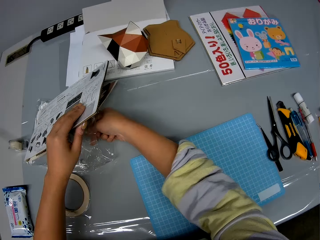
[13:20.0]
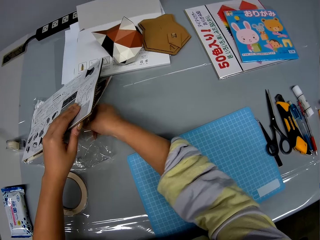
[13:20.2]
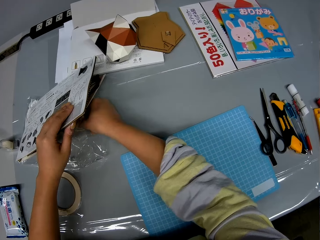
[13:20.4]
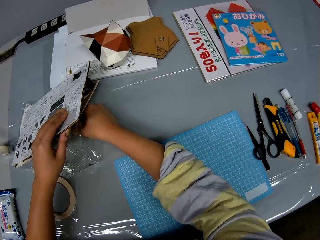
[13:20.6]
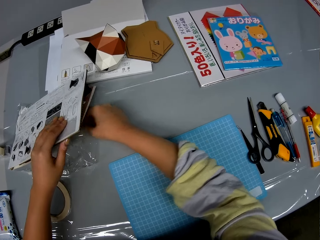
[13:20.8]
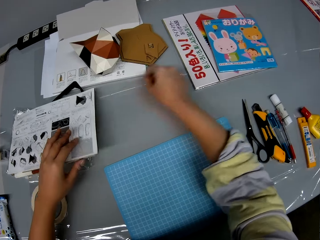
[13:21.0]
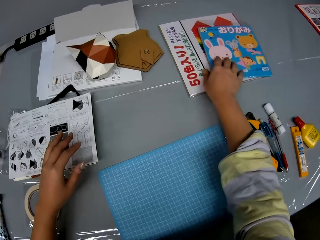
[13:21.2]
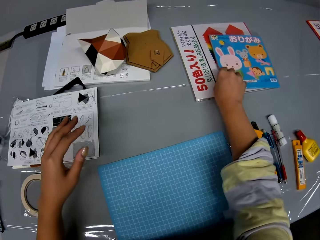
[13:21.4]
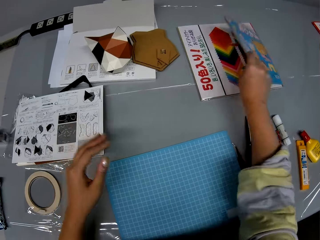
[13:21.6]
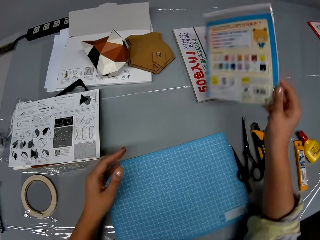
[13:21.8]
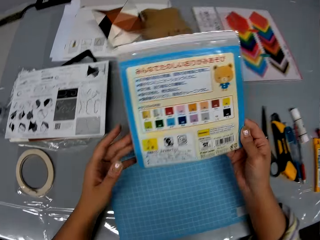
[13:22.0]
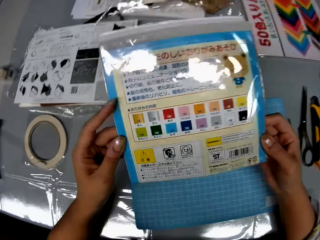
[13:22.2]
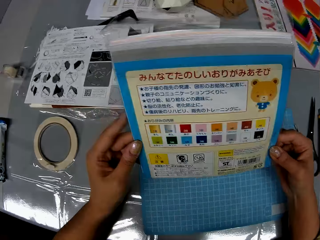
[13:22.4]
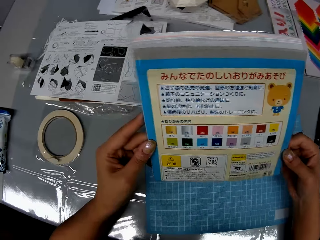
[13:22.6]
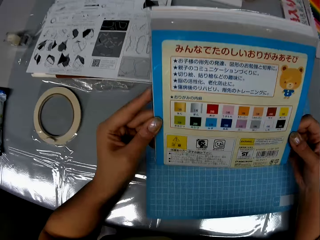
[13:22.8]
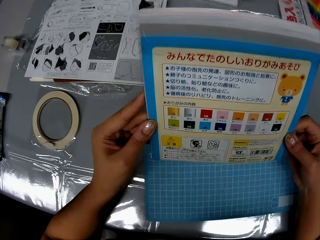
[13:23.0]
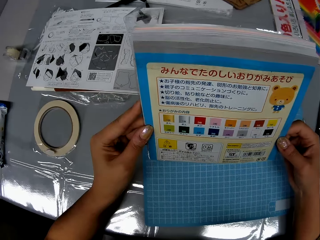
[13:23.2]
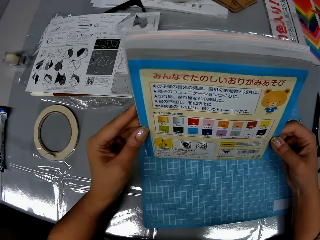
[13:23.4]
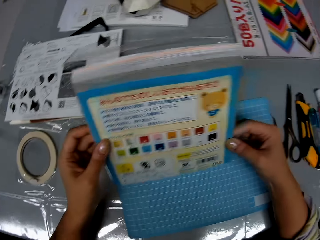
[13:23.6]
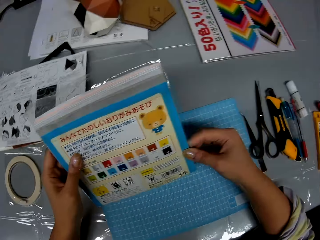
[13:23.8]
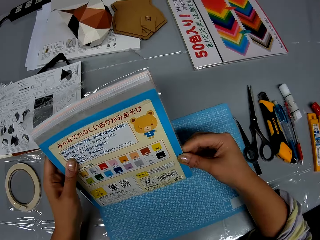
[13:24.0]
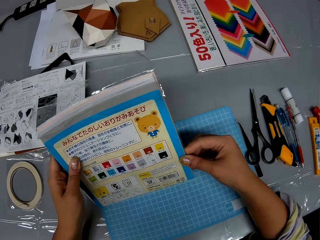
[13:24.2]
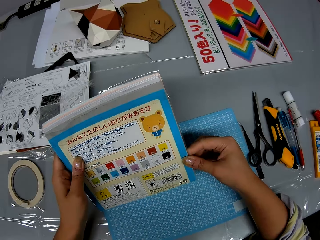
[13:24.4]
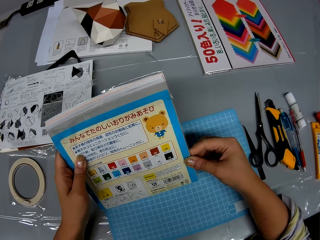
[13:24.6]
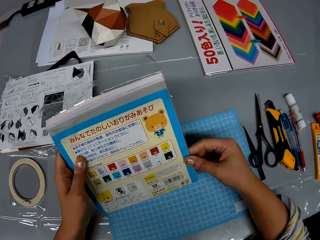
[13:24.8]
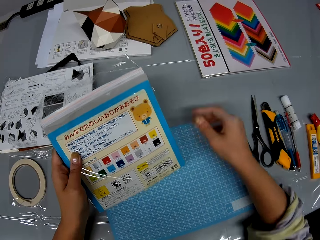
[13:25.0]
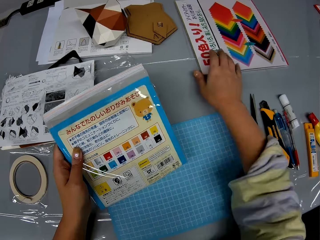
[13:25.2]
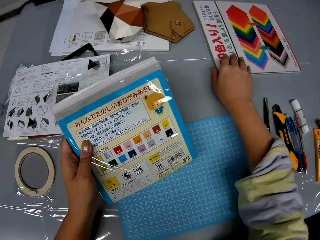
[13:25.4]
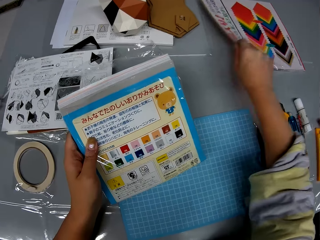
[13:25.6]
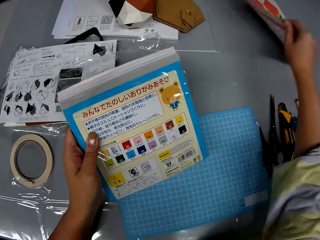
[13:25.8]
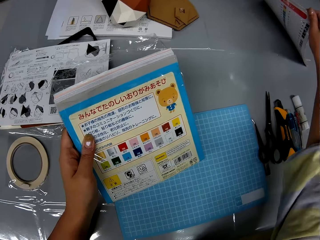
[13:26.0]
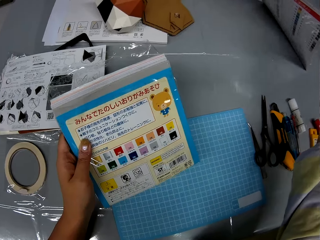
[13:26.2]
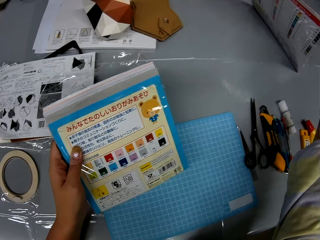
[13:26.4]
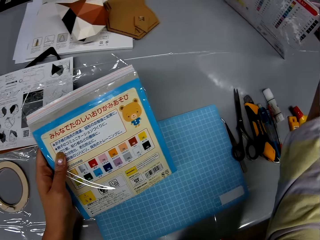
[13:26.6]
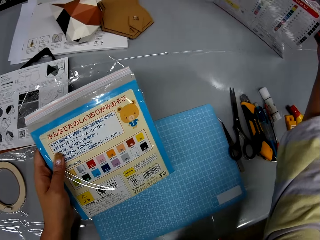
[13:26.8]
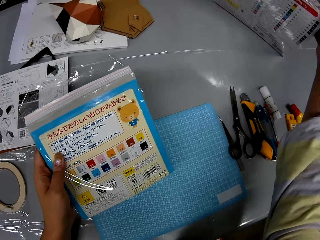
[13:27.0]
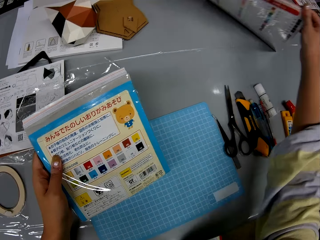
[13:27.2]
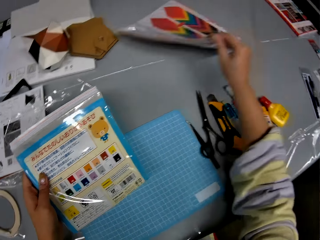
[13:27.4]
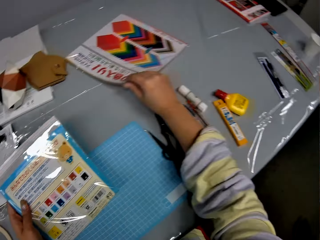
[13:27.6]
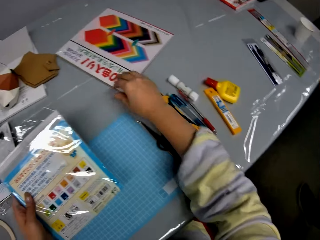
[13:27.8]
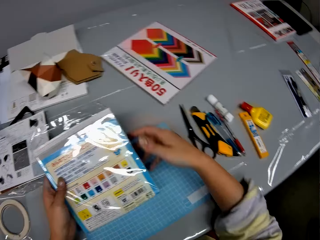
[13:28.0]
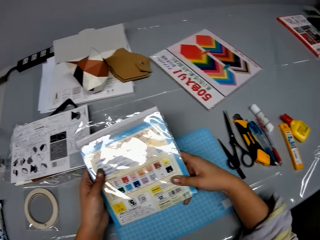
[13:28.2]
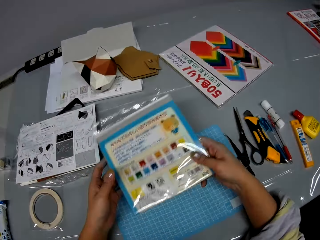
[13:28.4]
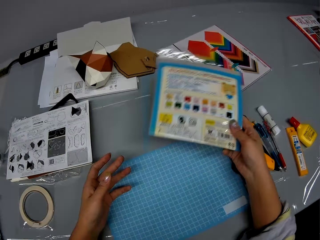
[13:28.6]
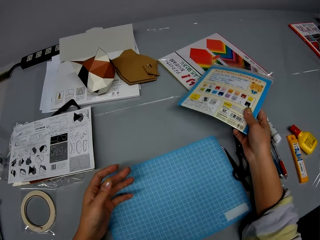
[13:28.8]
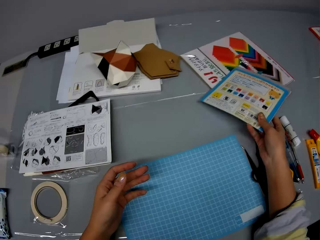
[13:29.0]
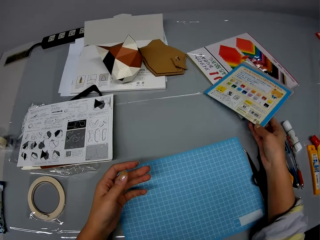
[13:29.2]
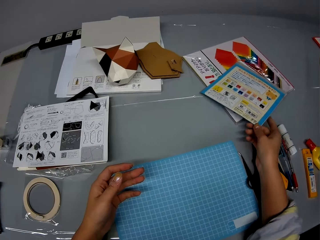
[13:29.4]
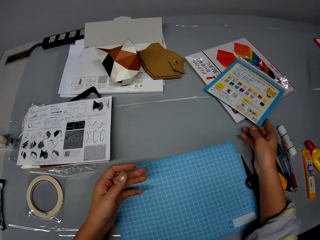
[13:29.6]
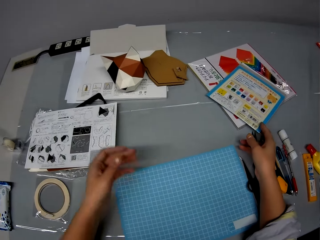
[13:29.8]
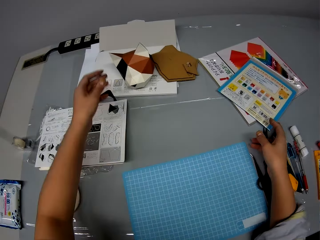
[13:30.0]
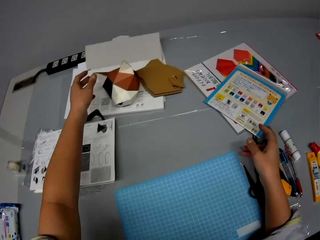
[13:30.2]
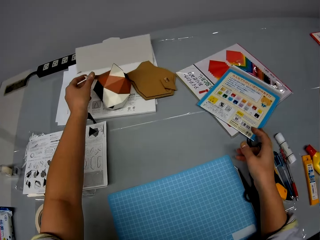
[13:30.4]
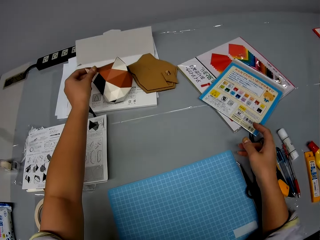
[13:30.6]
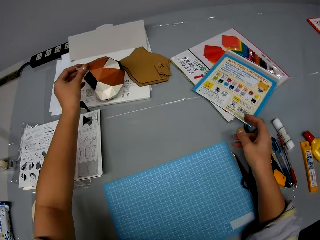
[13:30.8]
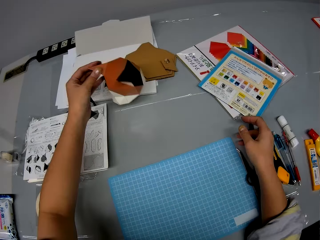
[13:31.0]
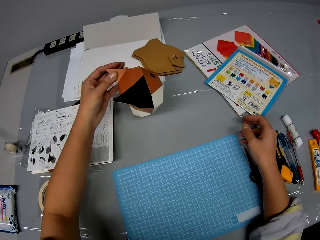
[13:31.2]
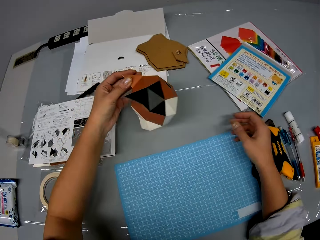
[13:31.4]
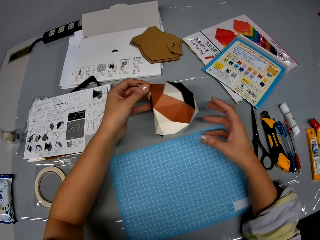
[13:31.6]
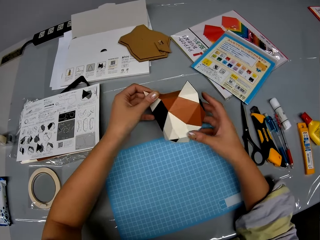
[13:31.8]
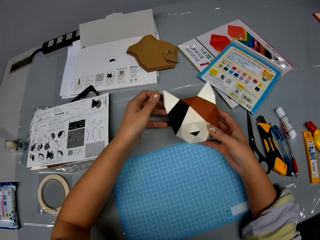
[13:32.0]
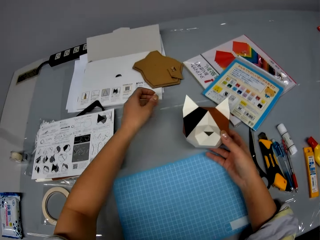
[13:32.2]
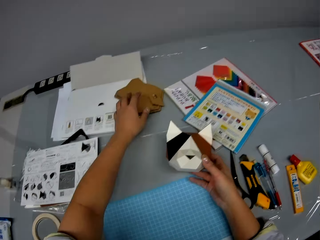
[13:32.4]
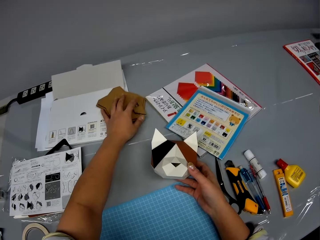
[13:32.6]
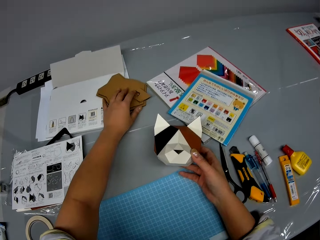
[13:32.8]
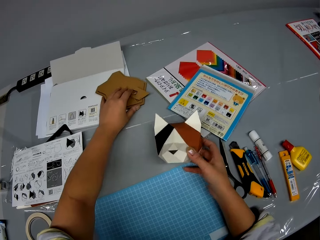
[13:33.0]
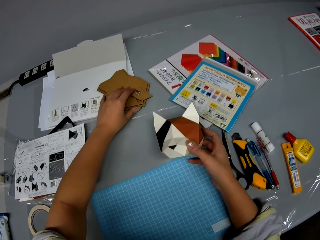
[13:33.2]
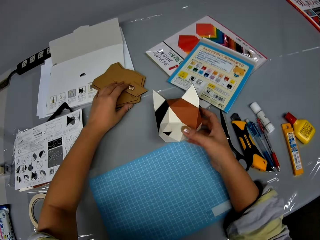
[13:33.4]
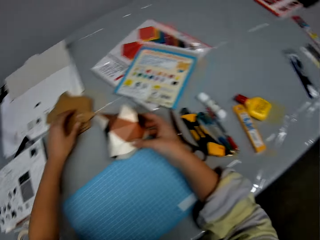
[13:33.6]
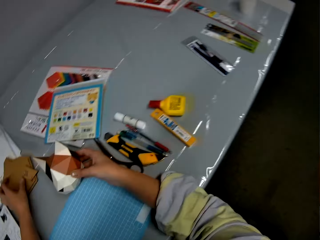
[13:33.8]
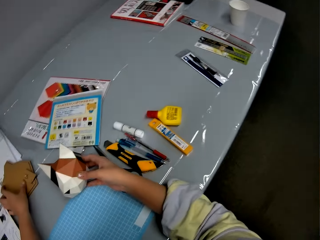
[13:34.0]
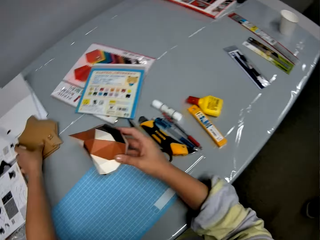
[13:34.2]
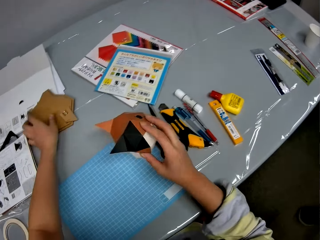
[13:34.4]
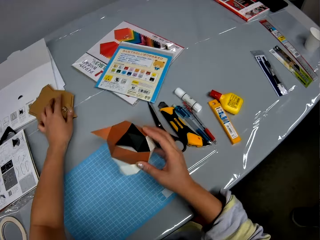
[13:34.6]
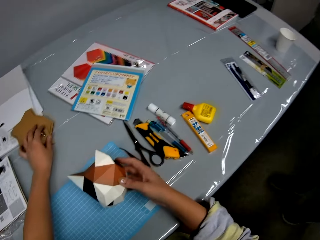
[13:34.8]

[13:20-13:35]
The camera wearer adjusts a nylon under the craft board. They pick up a book from the table. They stare at the book. They stare at the table. They pick up a printed page on the table. They raise the book on the table. They place the printed page on the table. They stare at the book. They drop the book back on the other book. They pick up the paper craft on the table. They pick up the other paper craft on the table.

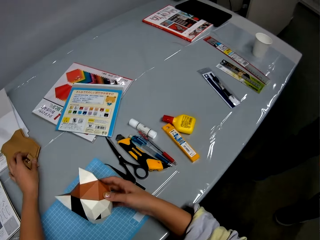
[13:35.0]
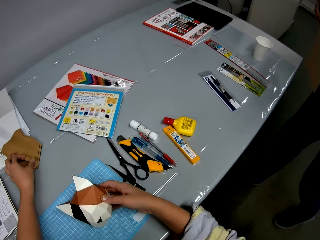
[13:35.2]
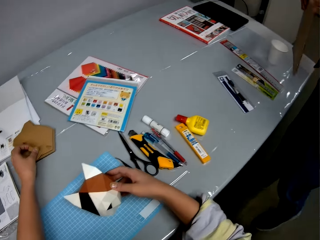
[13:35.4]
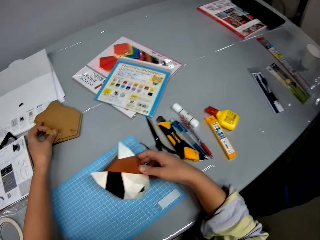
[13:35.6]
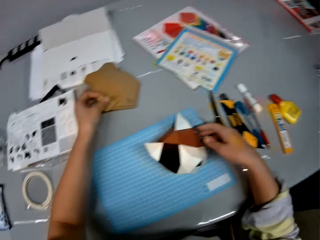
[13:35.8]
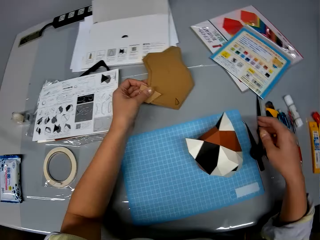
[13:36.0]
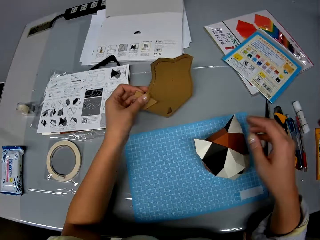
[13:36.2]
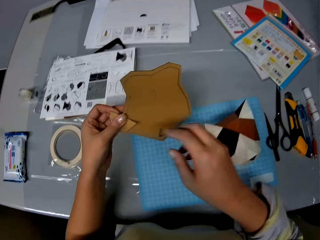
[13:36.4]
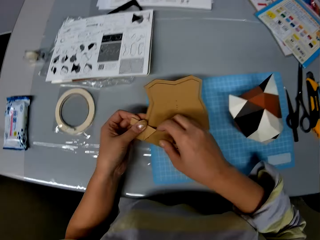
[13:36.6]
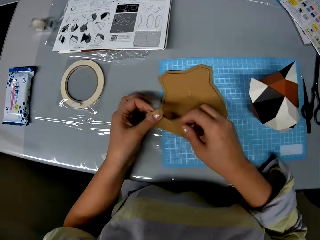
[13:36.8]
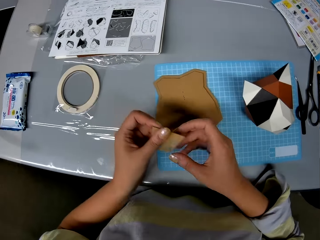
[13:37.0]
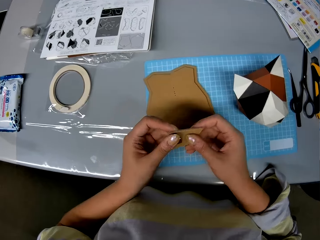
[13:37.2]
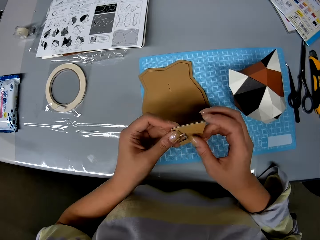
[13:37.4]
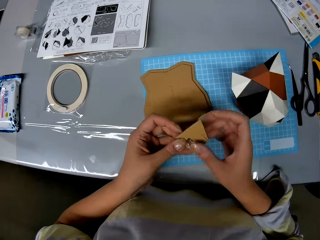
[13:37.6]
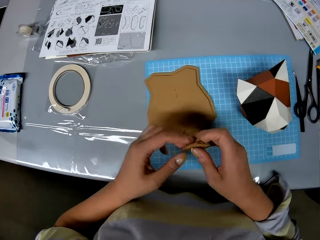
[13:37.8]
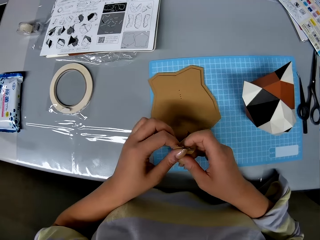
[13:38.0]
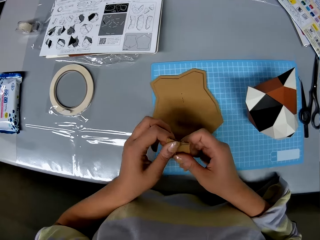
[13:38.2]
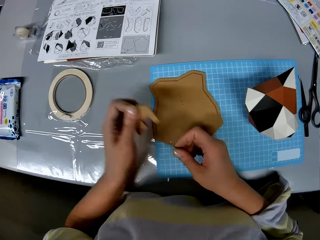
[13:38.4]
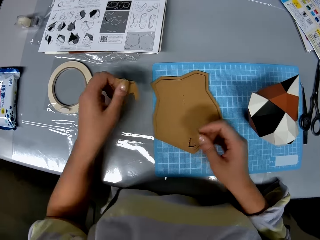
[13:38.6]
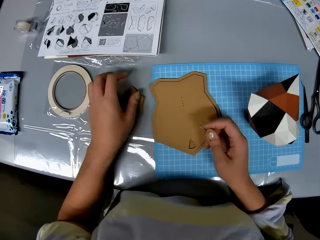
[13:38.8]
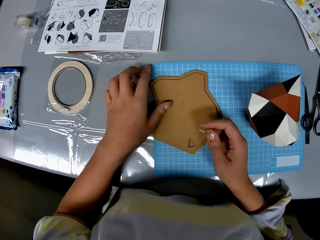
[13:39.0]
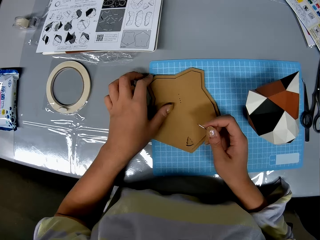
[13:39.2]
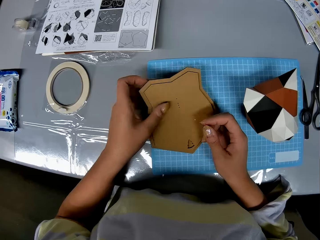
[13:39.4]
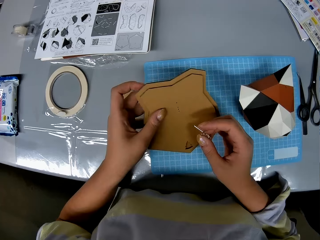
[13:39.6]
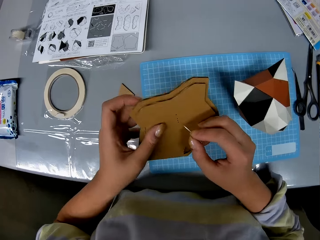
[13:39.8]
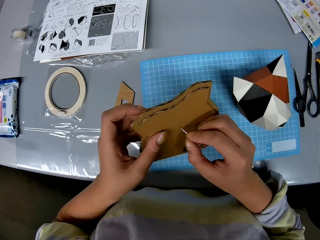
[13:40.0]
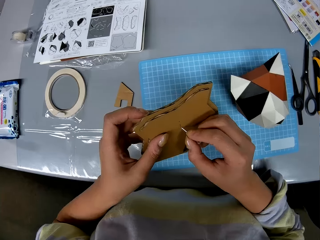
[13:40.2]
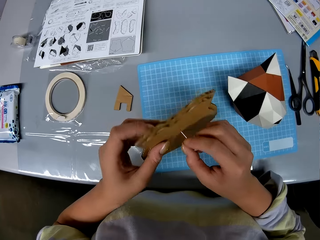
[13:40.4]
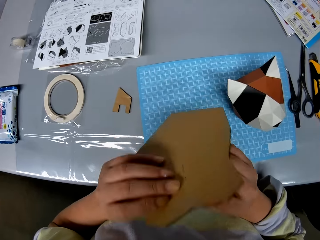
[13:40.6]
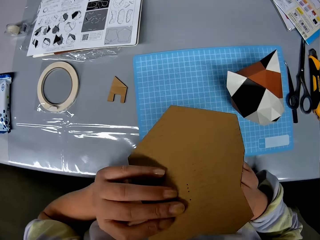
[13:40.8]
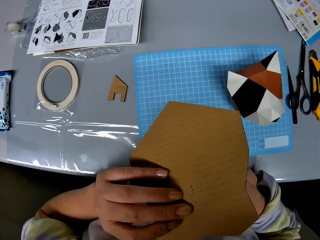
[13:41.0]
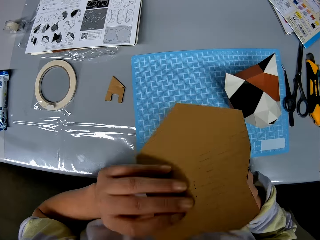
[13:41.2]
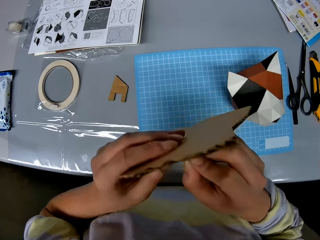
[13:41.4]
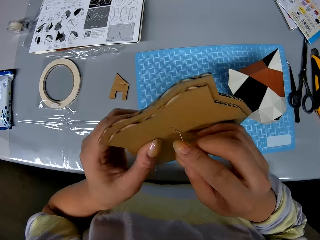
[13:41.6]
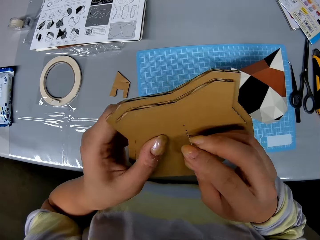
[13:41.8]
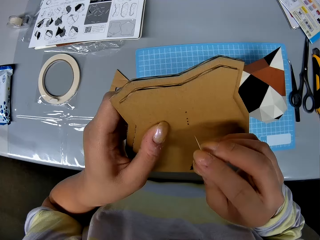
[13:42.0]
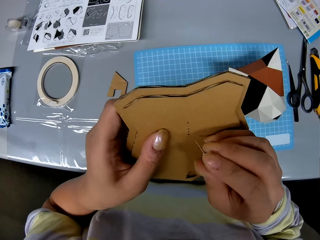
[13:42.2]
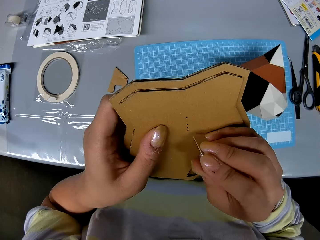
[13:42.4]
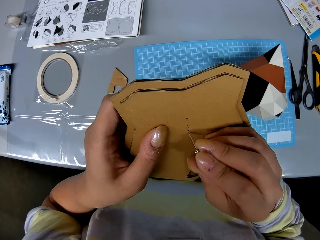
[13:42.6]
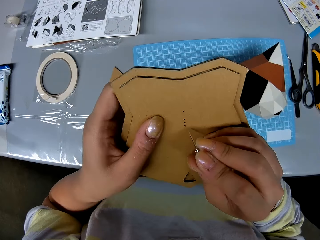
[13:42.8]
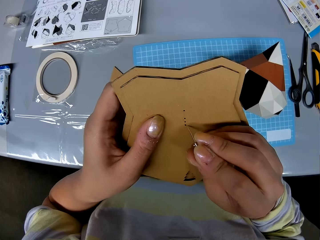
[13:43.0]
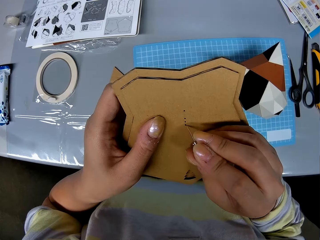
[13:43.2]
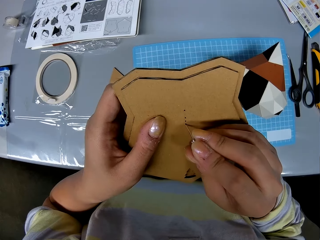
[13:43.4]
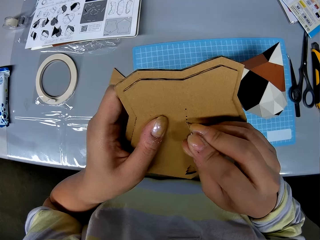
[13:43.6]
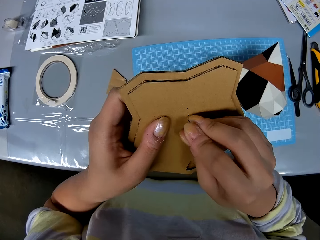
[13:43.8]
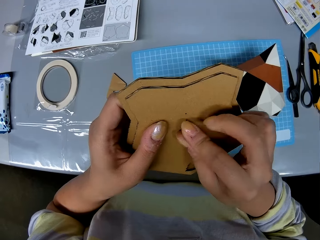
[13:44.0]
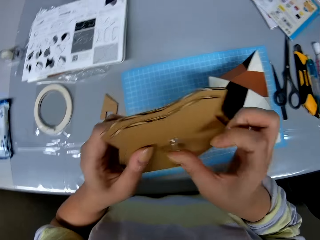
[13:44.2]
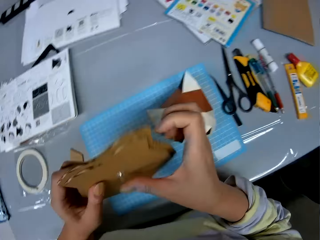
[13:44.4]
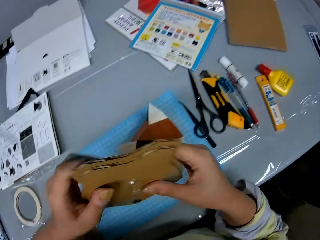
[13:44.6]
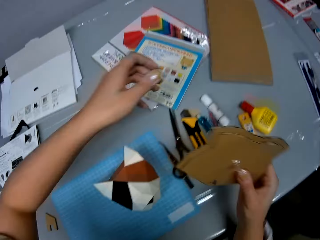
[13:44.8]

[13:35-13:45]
The camera wearer drops the other paper craft. They stare at the cutout. They pick up the piece of craft board on the paper craft. They remove the pin in the piece of craft board. They drop the piece of craft board on the table. They pick up the cutout from the table. They put the pin inside the paper craft. They stare at the cutout. They insert the pin on the cutout.
